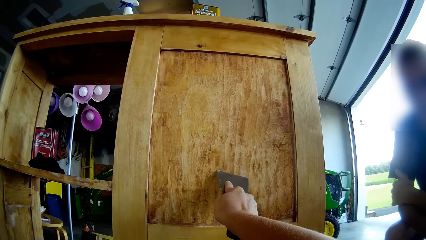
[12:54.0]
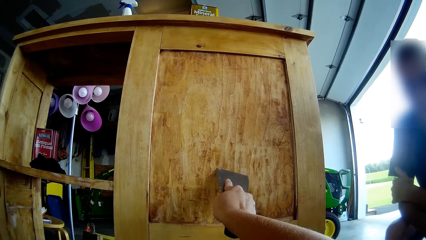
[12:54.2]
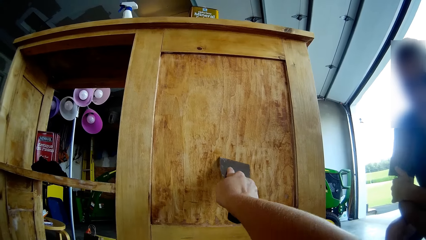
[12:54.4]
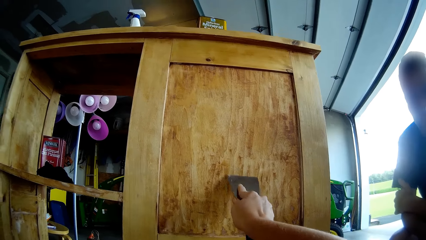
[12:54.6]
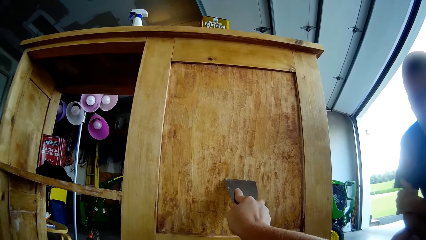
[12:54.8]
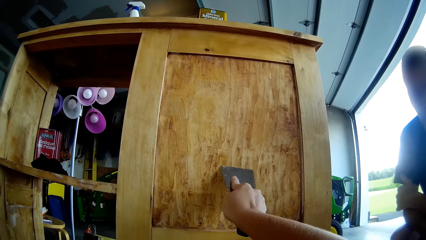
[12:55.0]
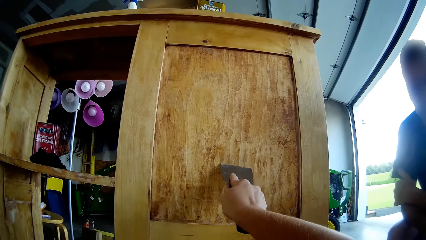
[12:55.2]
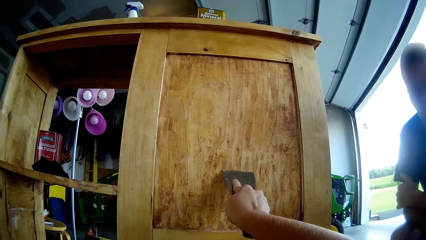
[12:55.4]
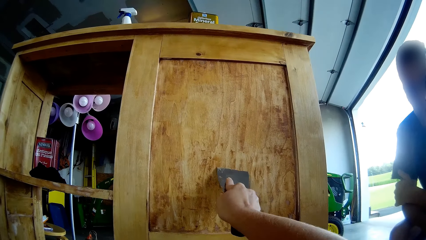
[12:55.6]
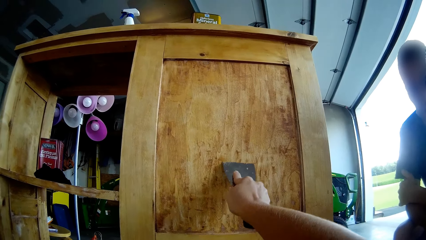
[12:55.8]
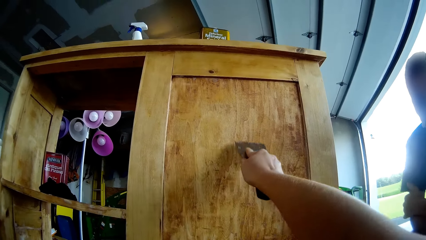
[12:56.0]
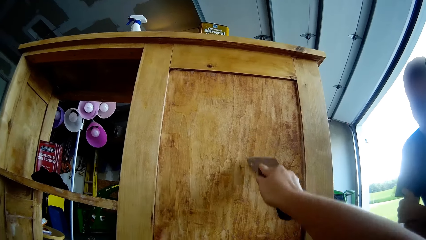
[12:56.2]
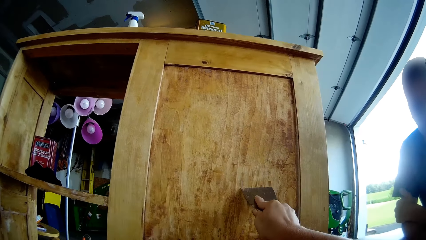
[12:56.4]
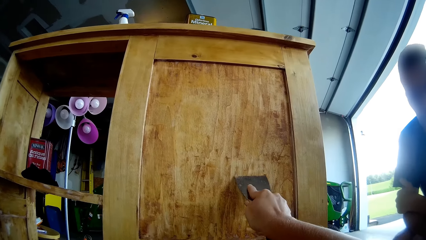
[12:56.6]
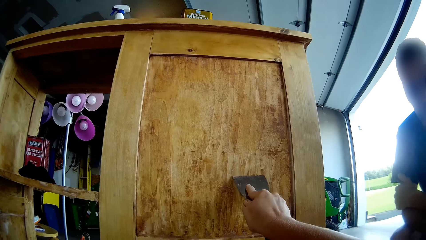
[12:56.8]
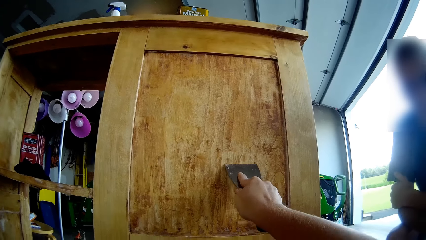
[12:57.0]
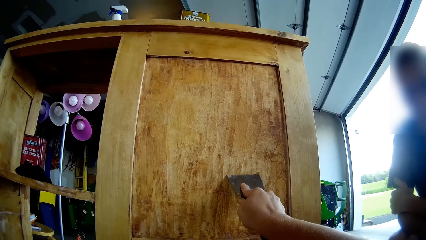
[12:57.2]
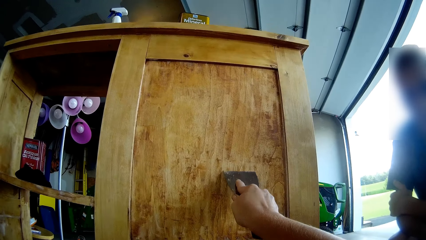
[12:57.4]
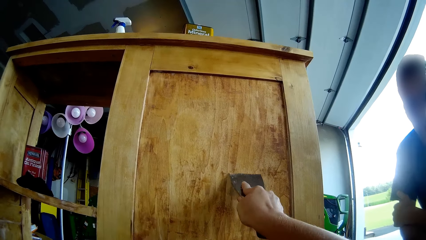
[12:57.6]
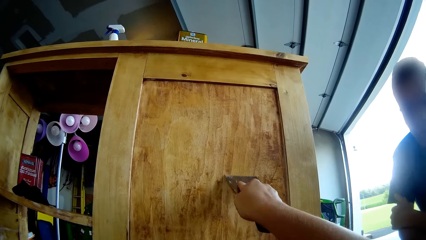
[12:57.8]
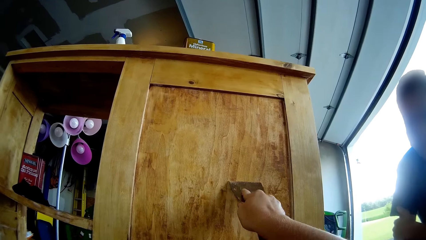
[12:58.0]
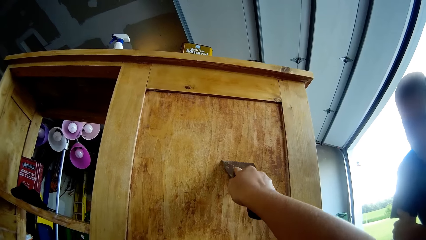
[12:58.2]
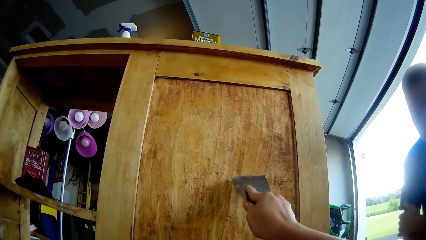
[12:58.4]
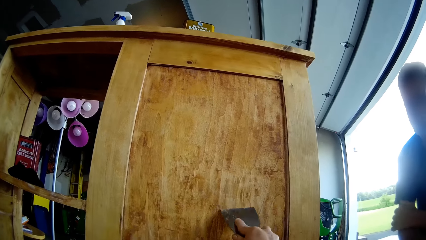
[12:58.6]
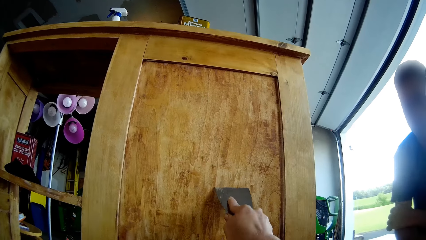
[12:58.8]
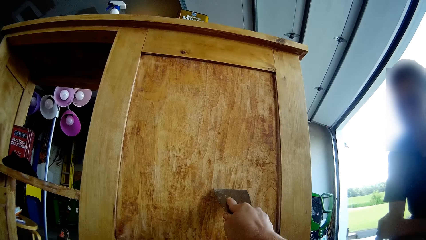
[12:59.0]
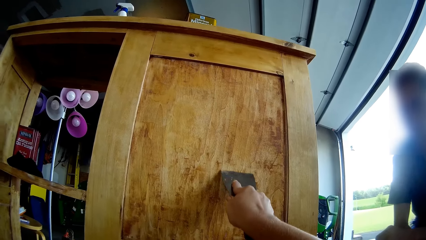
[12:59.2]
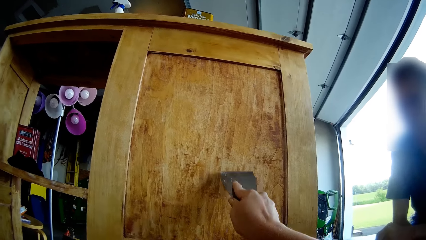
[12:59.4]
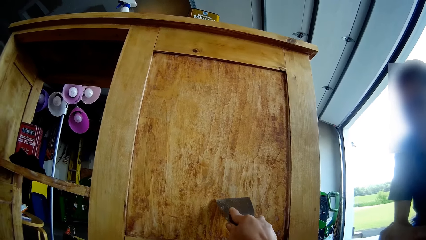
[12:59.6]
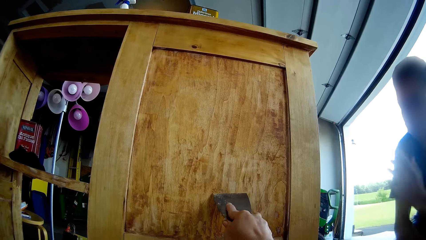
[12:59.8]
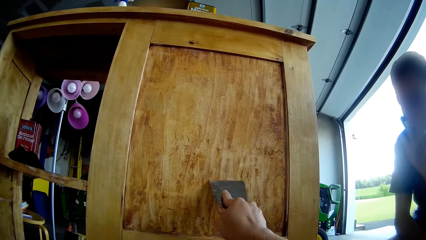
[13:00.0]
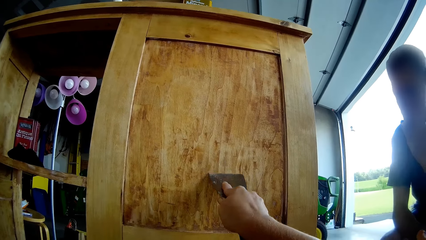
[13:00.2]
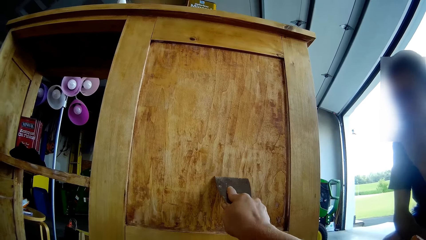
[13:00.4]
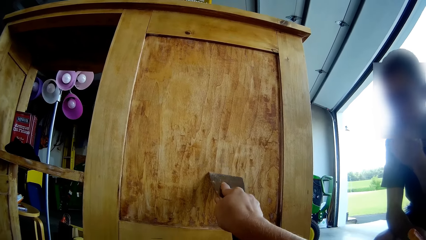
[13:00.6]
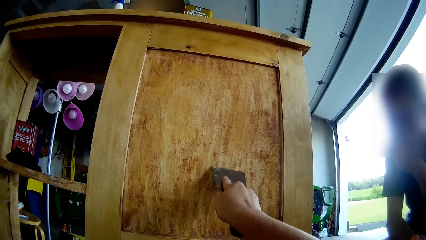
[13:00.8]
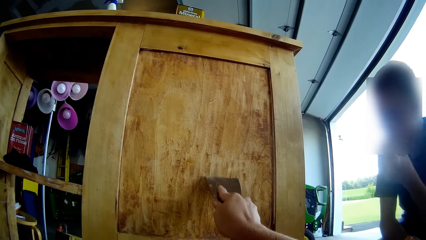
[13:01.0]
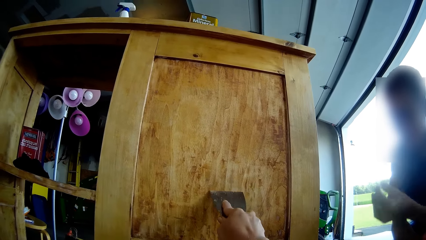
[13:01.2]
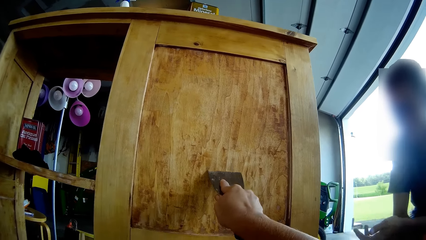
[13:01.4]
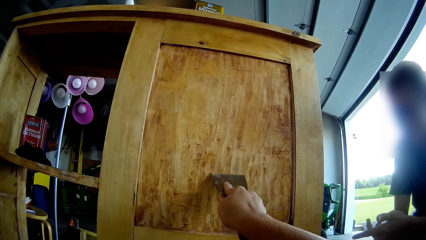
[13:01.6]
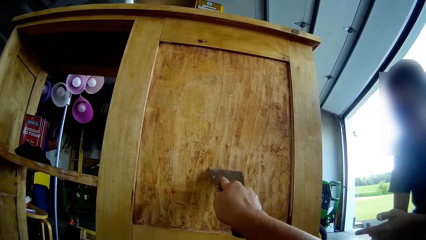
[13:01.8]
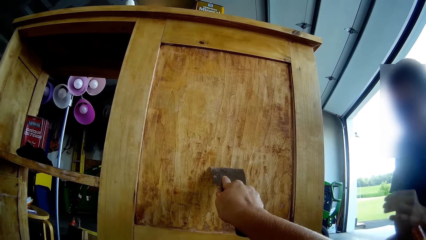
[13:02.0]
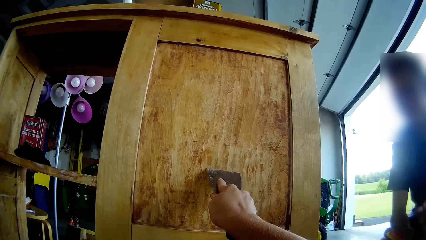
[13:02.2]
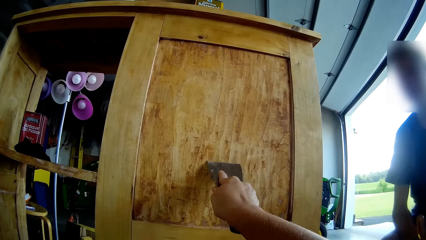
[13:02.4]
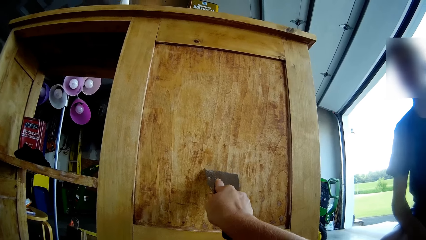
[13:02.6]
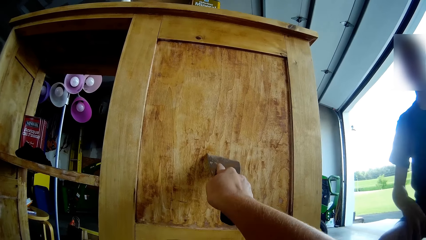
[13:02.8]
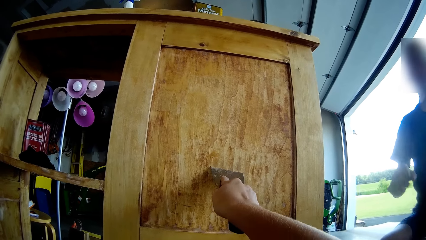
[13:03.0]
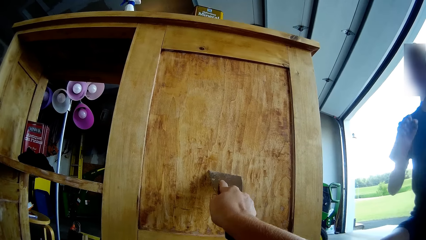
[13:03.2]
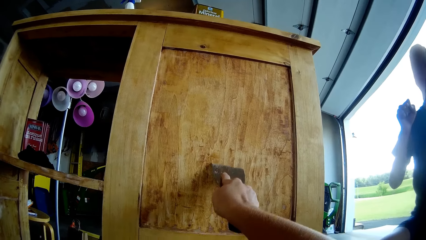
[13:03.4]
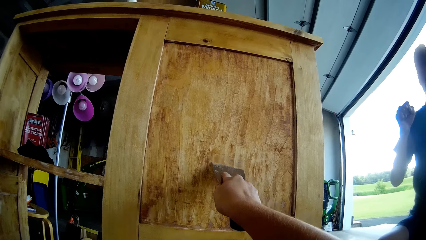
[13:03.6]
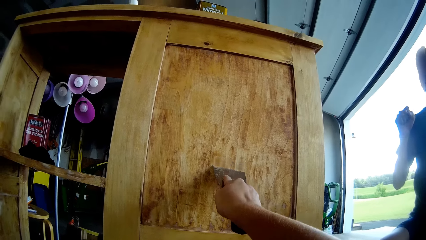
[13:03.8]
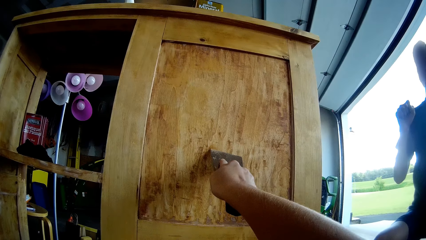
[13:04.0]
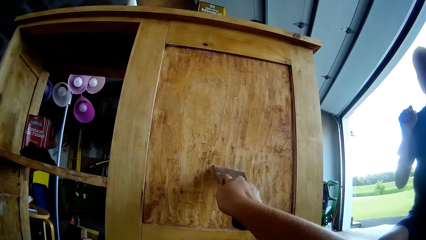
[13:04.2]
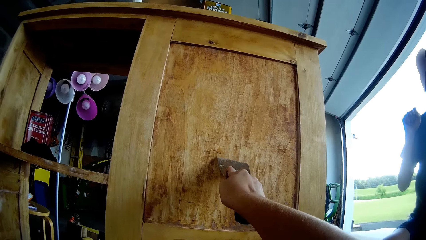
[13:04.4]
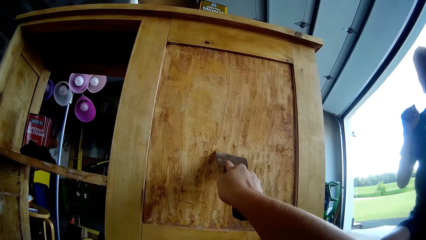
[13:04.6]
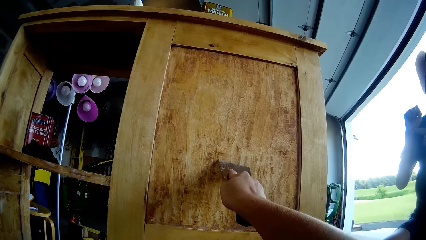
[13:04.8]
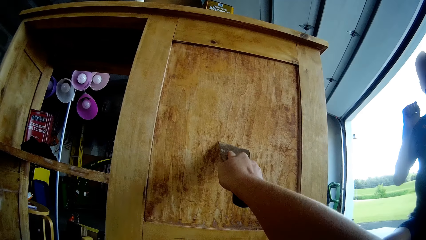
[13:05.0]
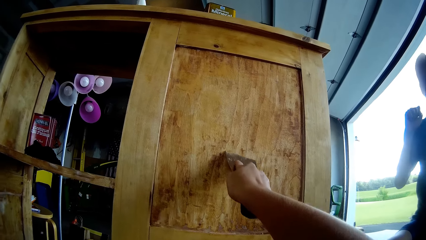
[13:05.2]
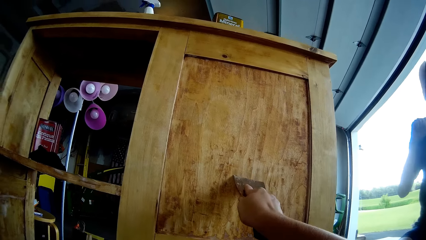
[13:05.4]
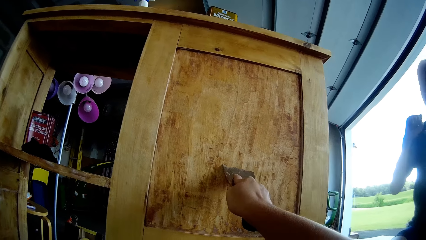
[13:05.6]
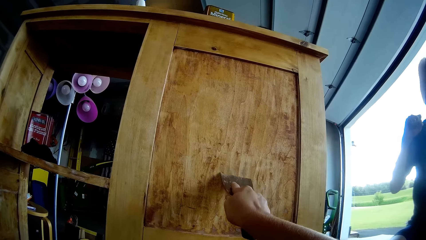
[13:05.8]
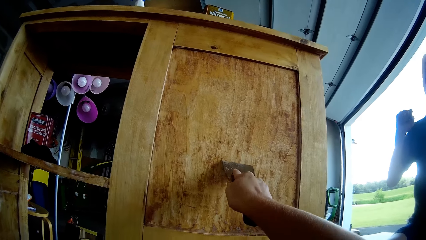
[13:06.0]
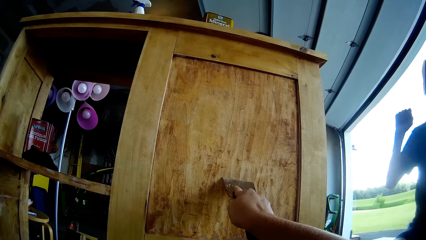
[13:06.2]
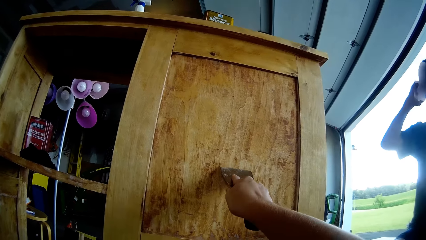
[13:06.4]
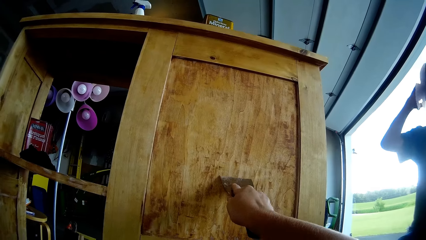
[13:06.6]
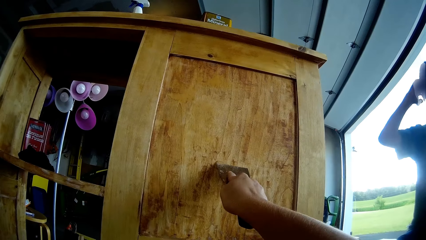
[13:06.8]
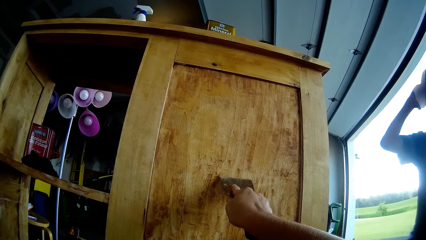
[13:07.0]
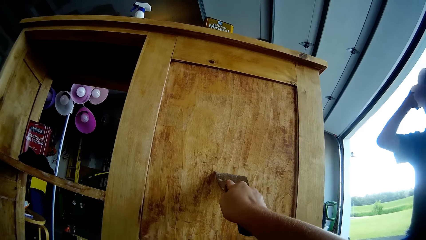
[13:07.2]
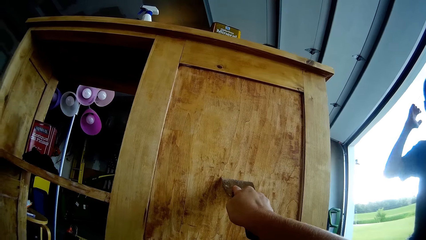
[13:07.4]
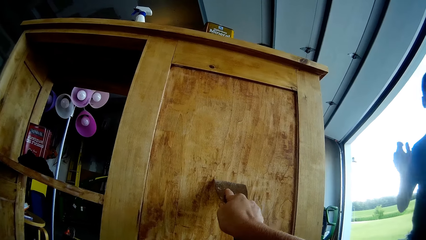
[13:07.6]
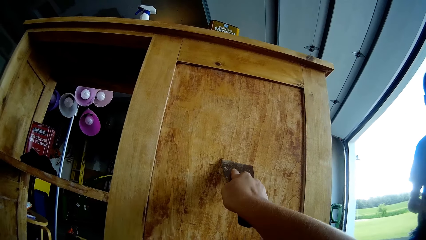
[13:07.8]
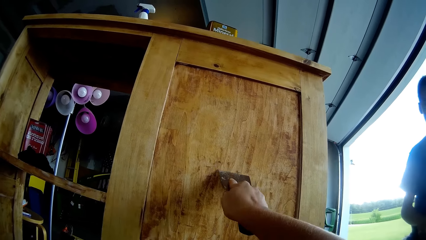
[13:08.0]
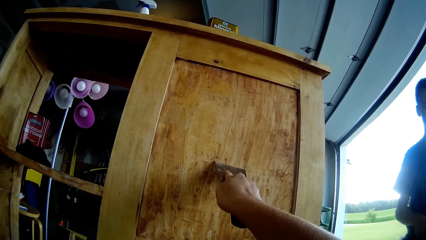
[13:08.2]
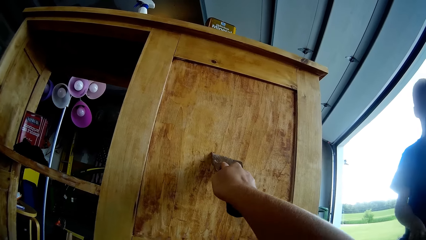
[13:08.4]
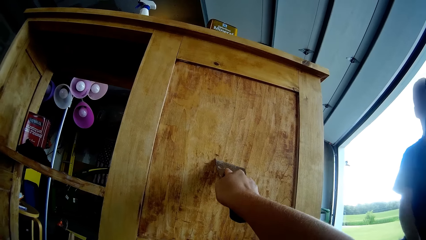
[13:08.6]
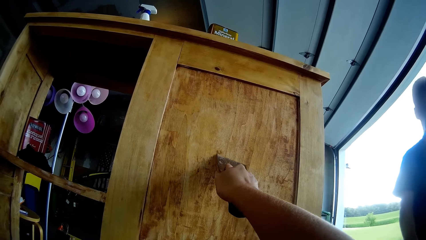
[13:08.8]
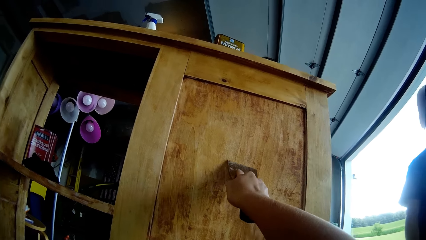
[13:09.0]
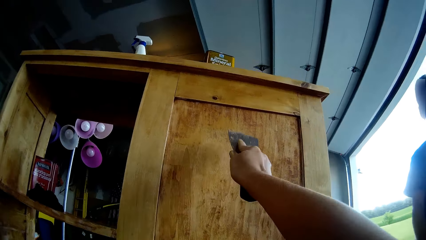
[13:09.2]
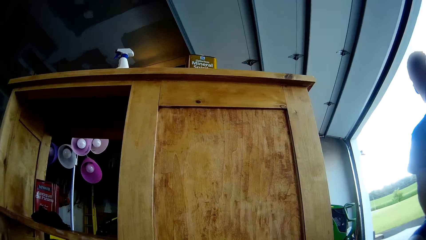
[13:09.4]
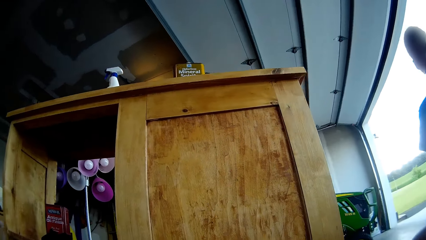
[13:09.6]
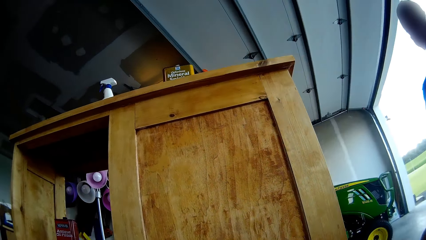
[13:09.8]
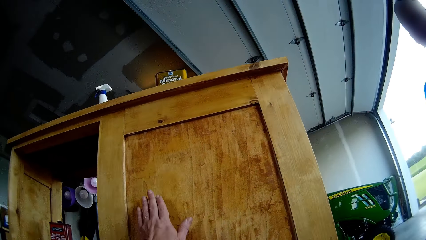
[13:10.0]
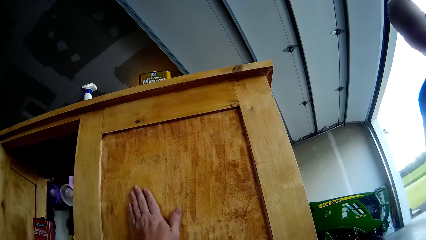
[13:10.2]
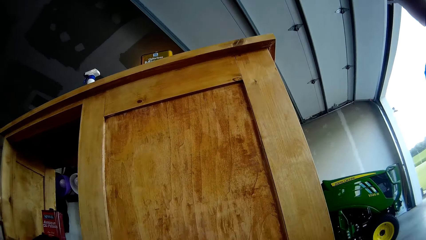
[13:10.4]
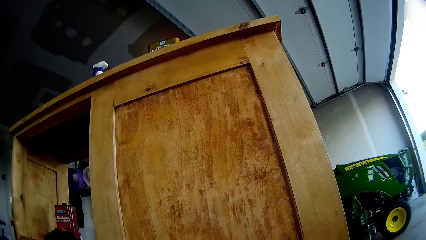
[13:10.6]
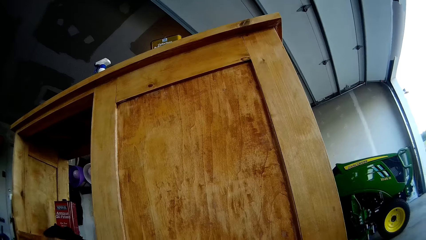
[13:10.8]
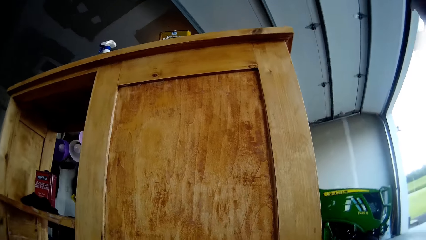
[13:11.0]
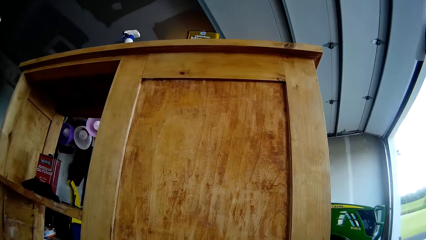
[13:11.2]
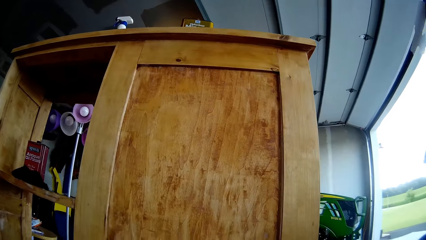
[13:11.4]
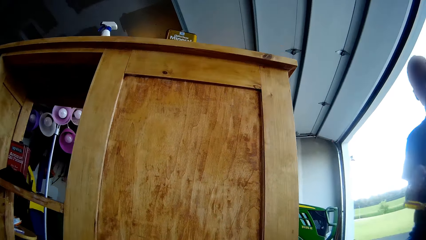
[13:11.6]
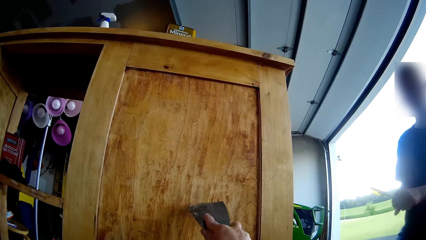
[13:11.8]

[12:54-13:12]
A man talks to the camera wearer. The camera wearer scrapes the cupboard with the metal. She wipes dust from the stand with her hand.
